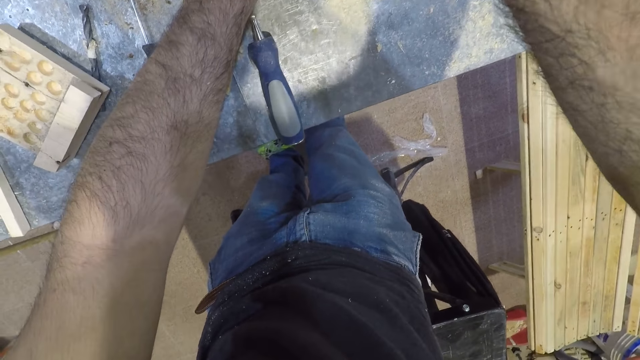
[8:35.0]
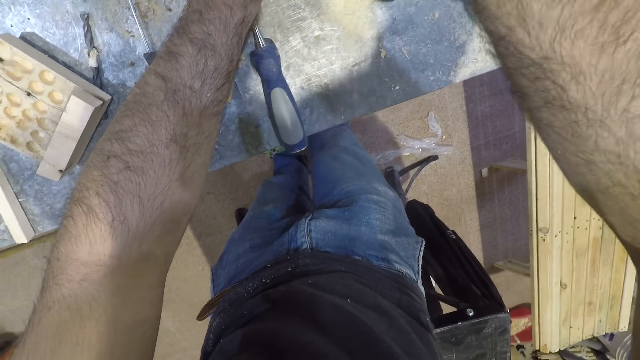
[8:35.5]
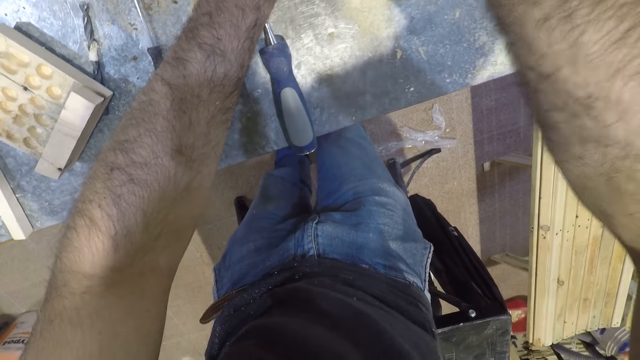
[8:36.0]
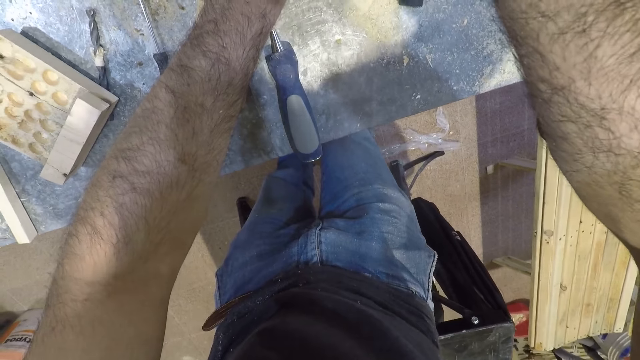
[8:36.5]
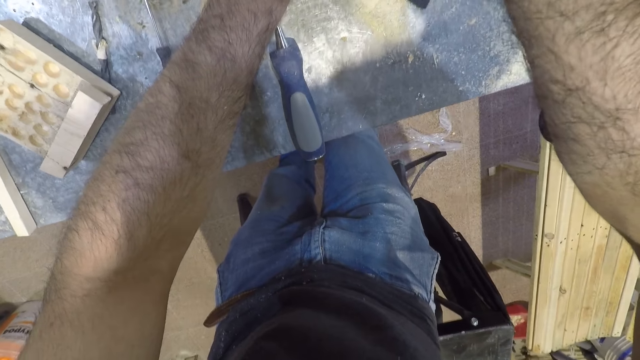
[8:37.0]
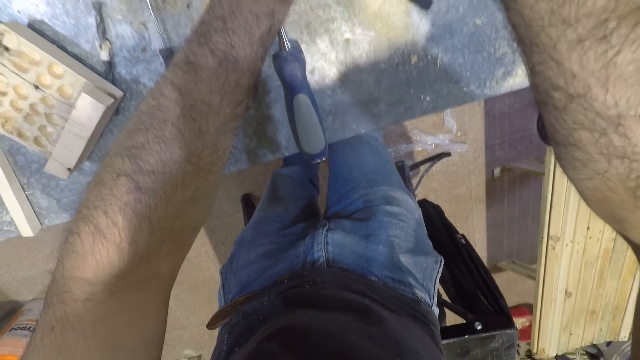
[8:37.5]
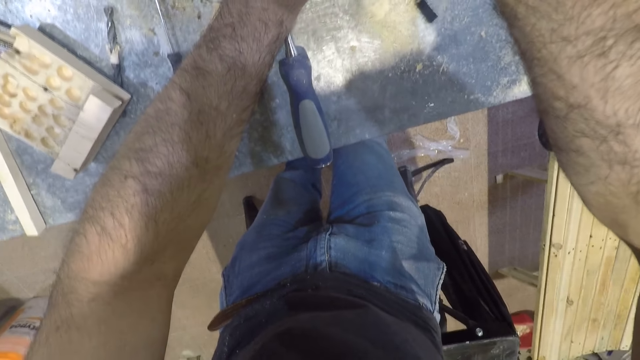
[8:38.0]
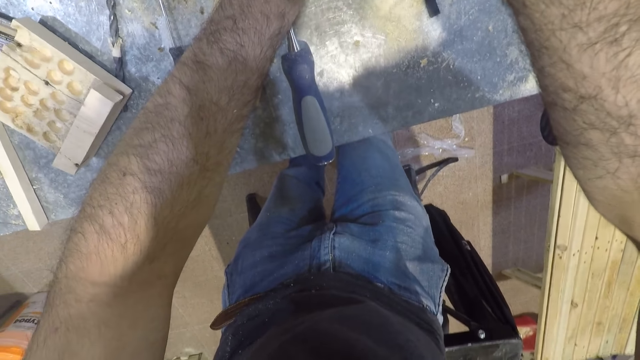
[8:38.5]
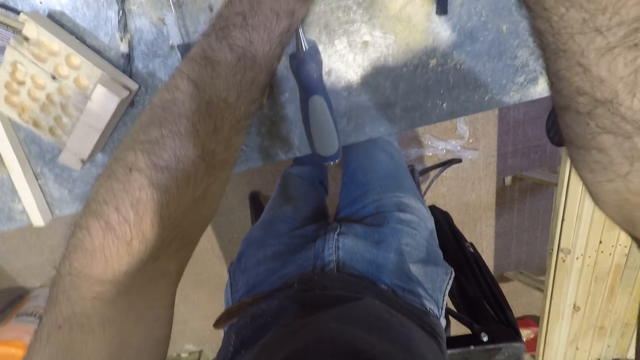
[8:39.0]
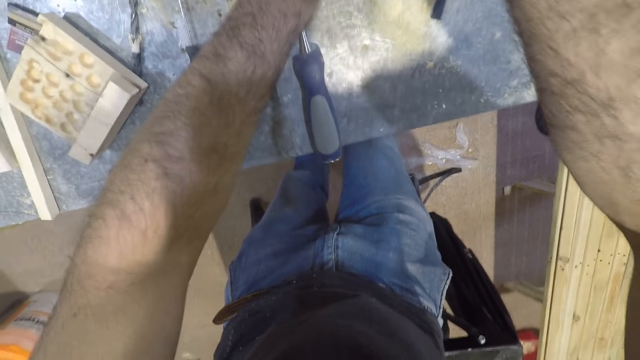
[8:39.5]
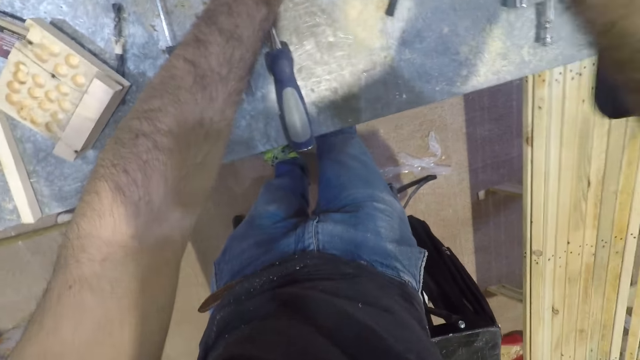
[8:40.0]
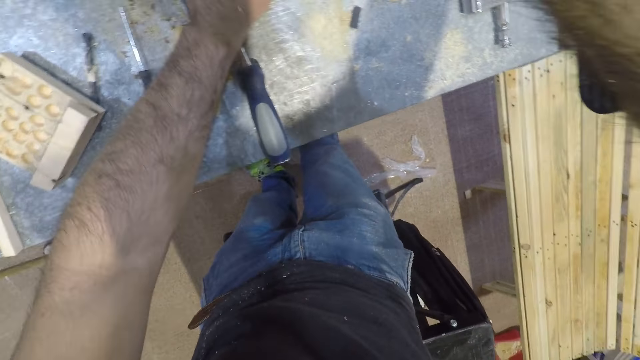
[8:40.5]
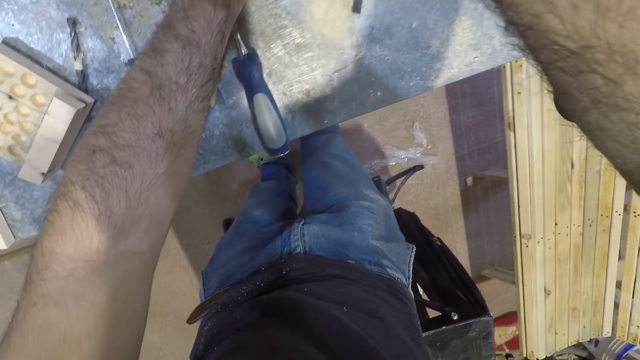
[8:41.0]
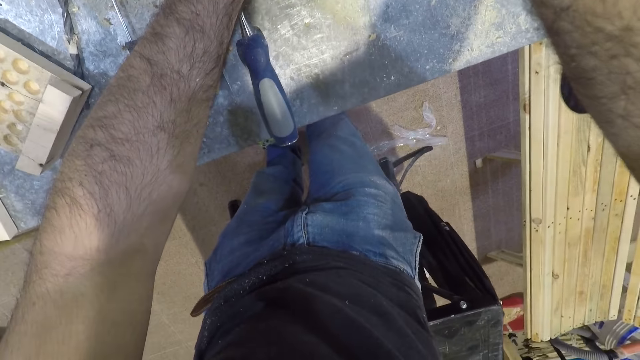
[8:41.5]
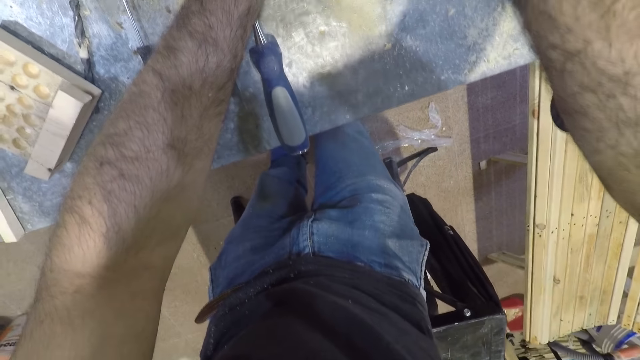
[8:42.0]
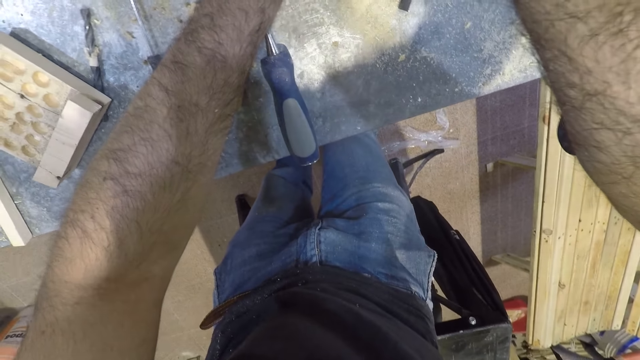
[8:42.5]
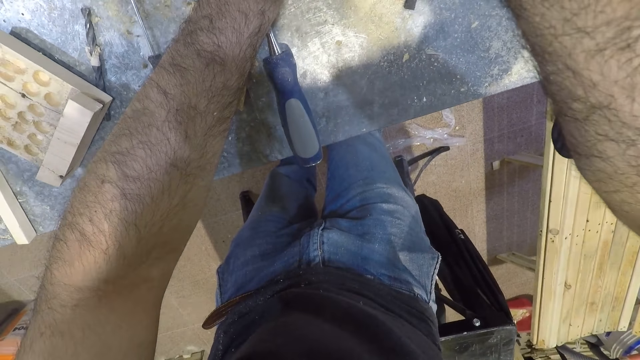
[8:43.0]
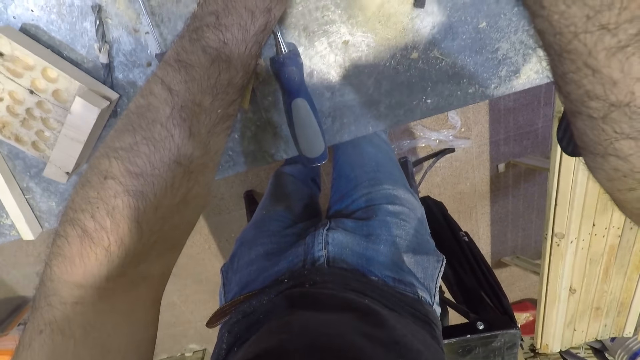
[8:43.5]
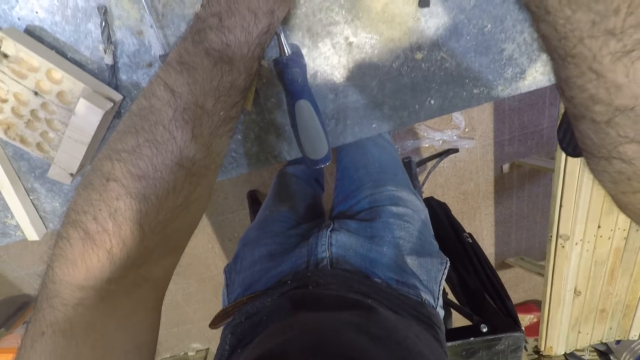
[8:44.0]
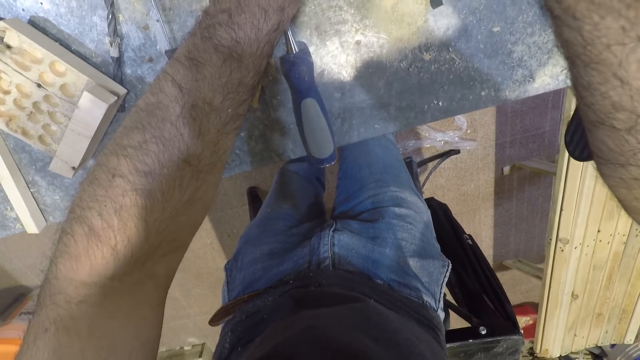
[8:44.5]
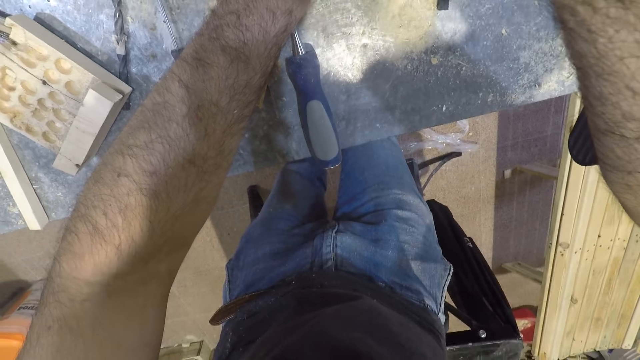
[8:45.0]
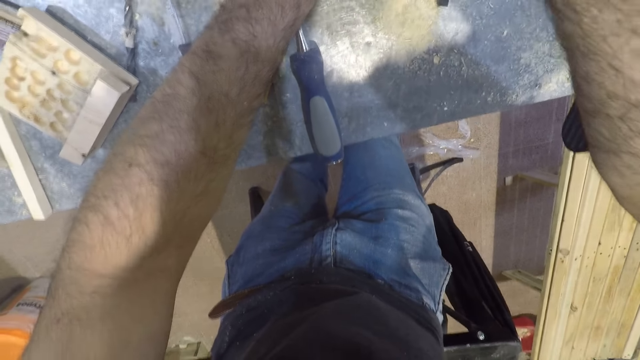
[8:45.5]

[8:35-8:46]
The camera wearer presses down the operating handle of the machine with his forearm. He presses down the operating handle again.

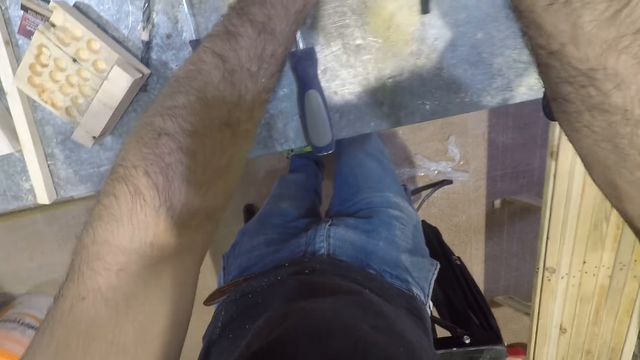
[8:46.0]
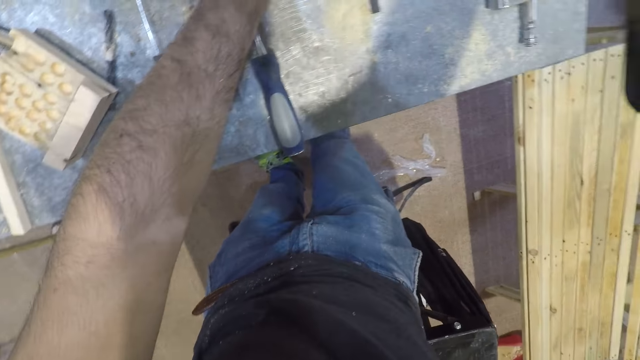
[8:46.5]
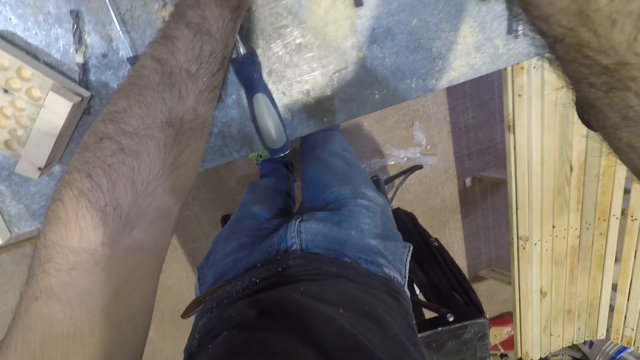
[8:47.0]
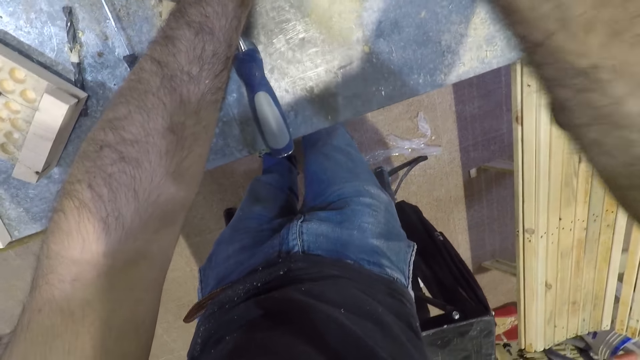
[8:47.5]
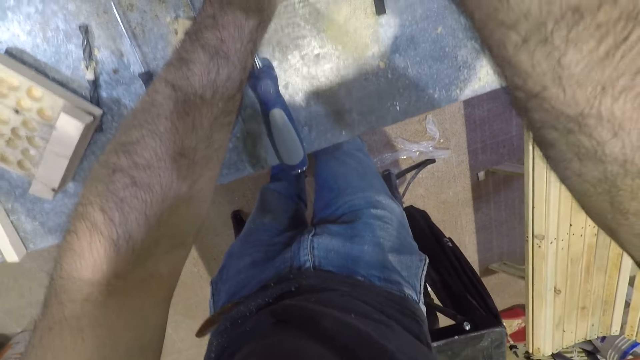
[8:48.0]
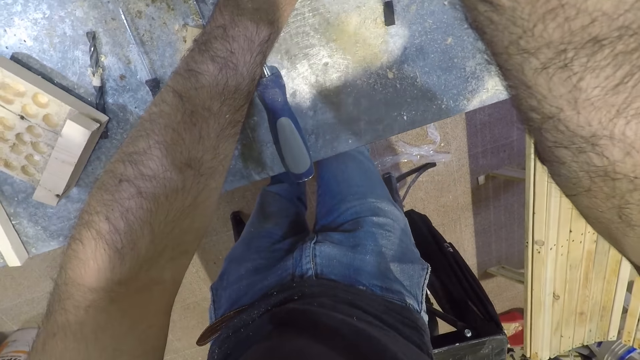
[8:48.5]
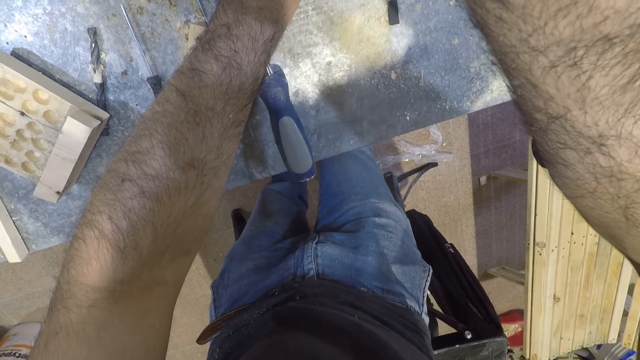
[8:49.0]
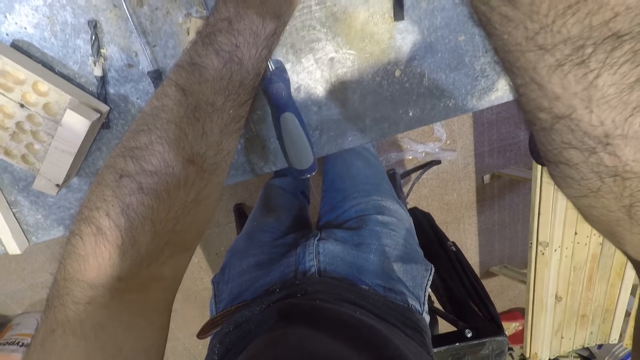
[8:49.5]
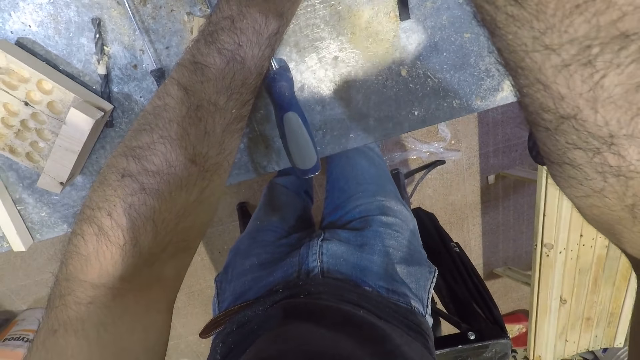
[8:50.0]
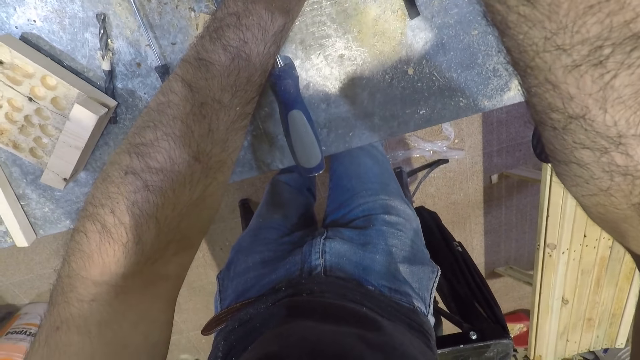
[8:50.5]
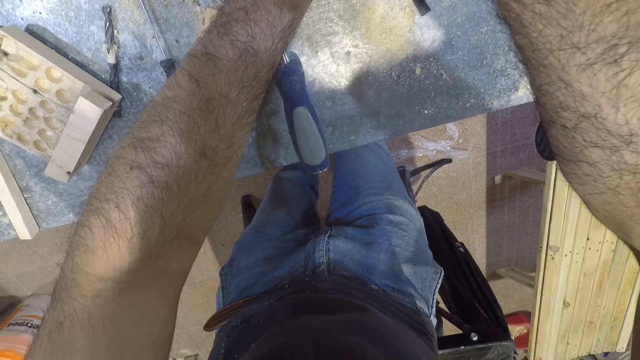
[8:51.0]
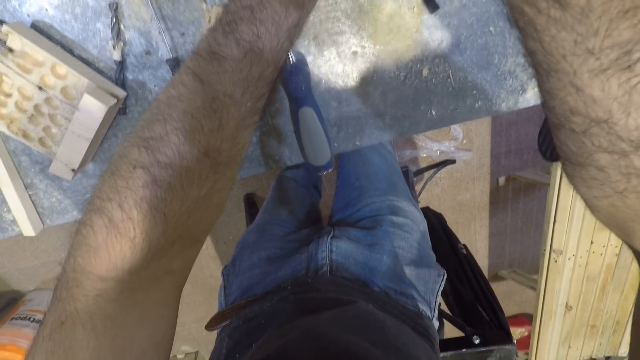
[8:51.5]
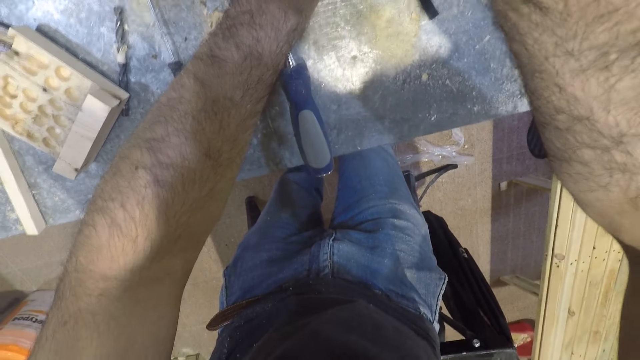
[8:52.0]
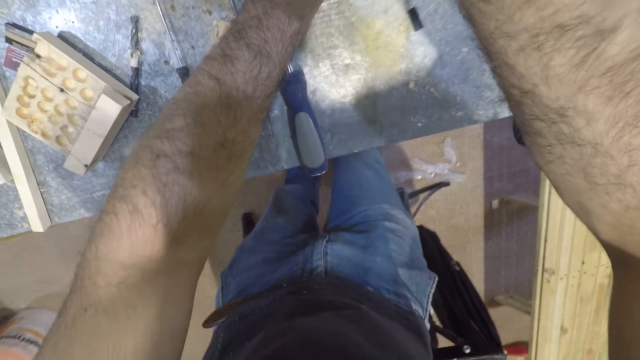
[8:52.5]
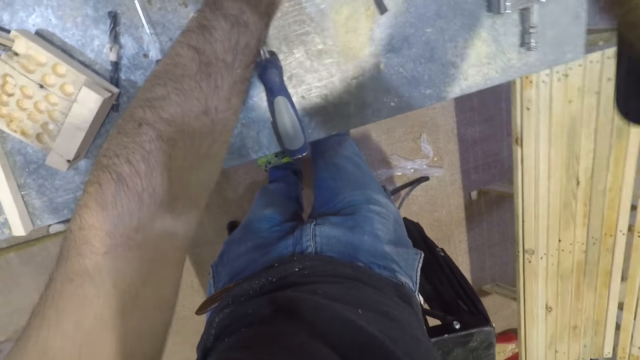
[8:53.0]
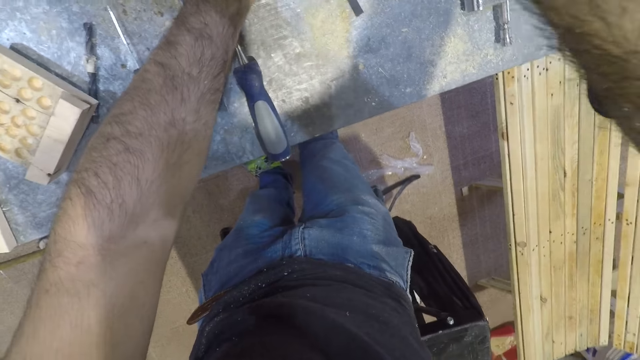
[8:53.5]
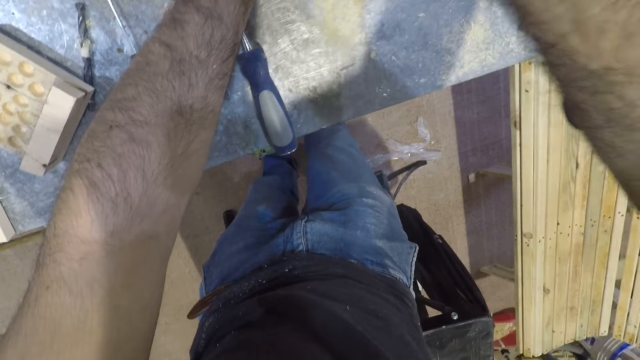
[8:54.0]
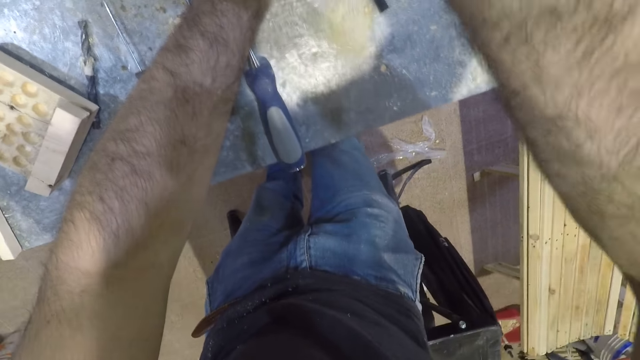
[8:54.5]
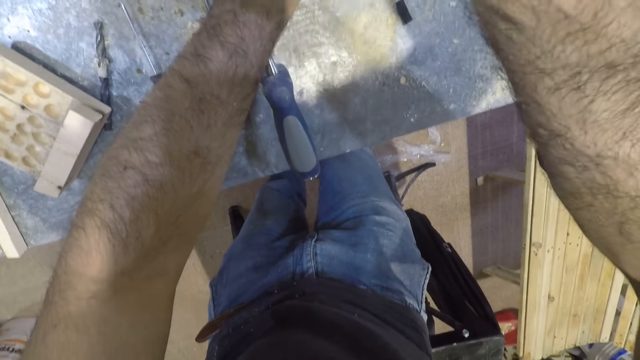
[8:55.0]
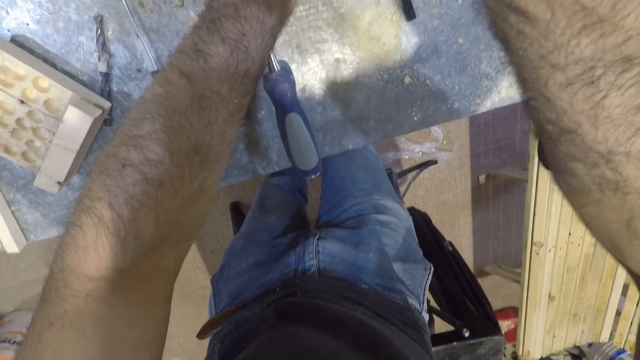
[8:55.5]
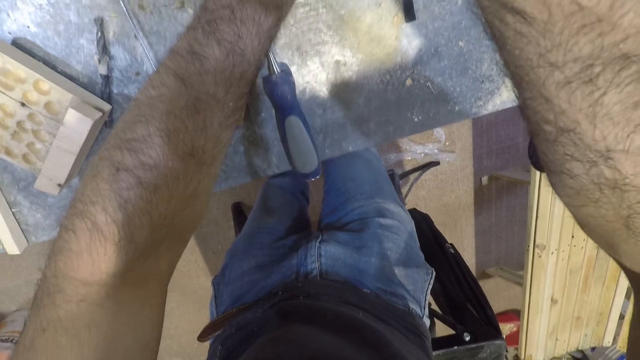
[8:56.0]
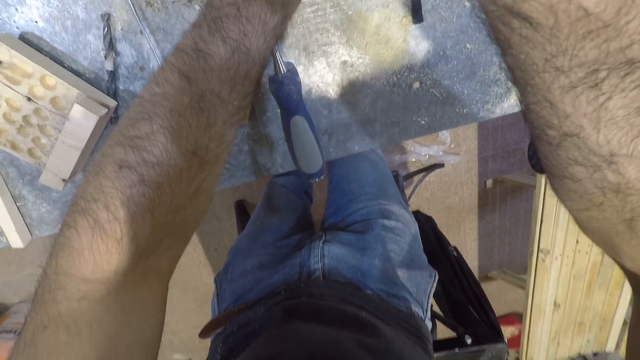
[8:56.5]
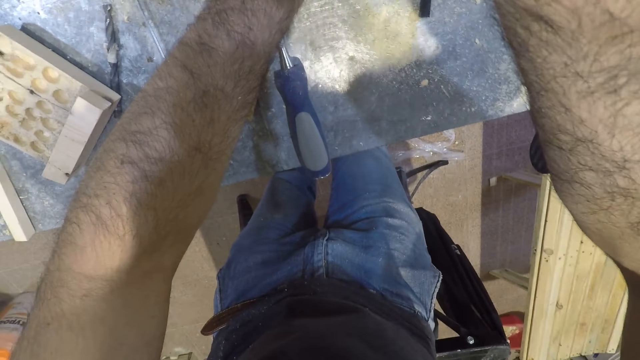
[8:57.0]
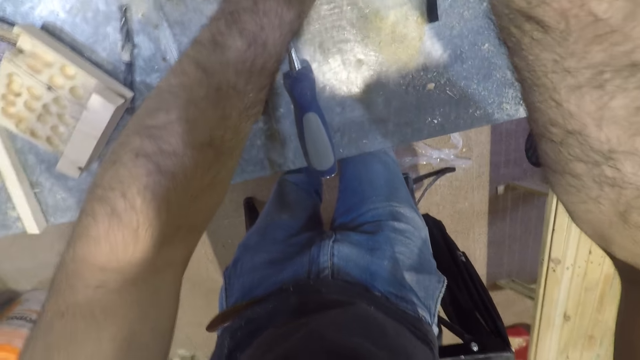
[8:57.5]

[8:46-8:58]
The camera wearer presses down the operating handle of the machine with his forearm. He presses down the operating handle again.
